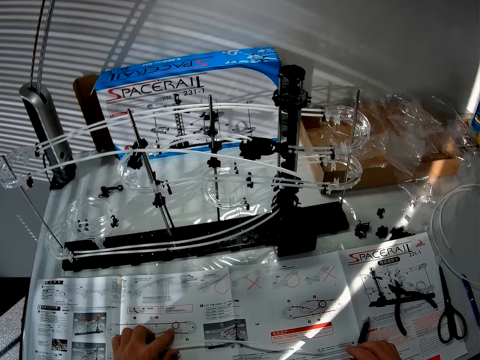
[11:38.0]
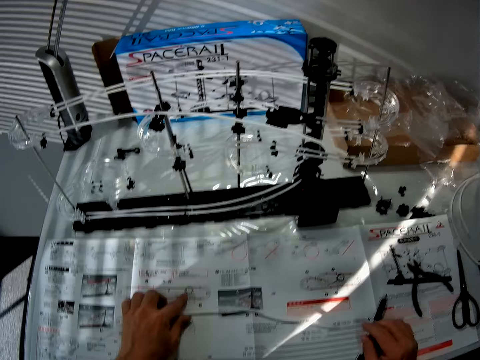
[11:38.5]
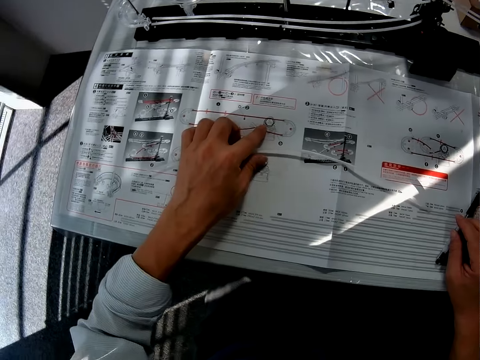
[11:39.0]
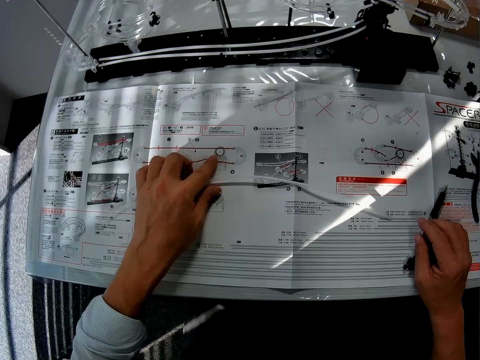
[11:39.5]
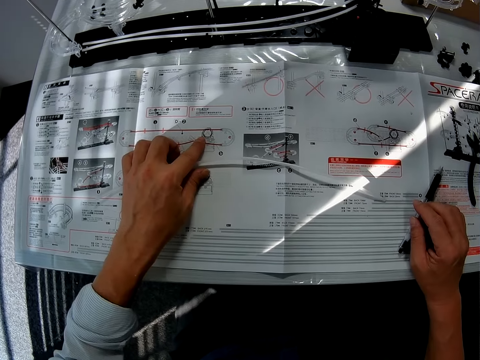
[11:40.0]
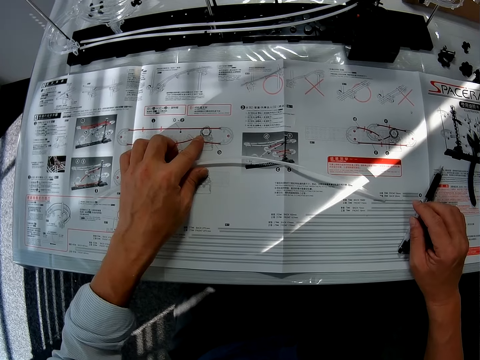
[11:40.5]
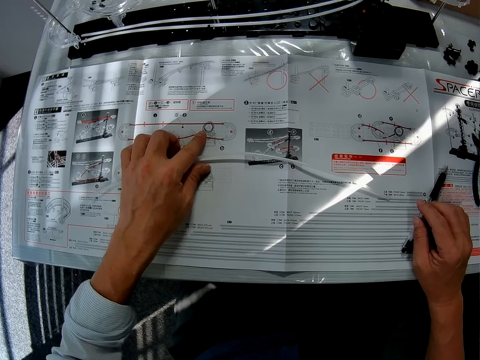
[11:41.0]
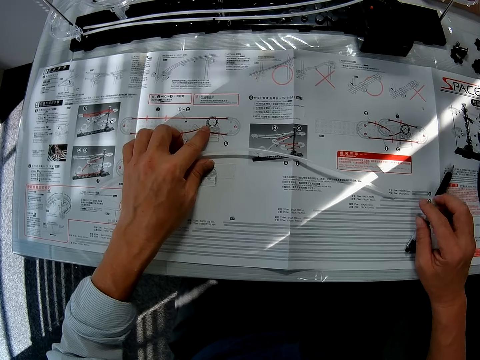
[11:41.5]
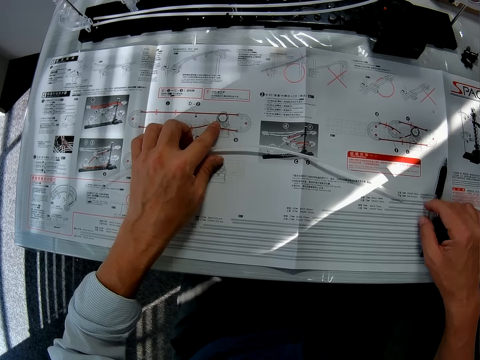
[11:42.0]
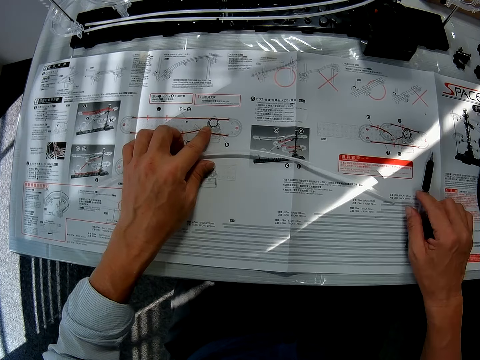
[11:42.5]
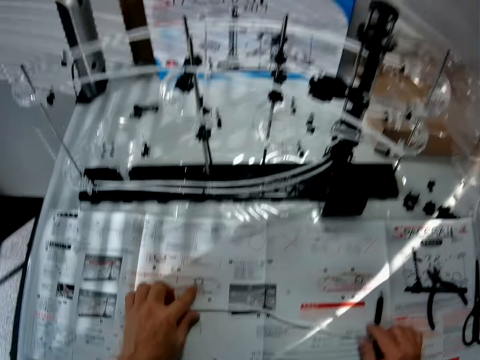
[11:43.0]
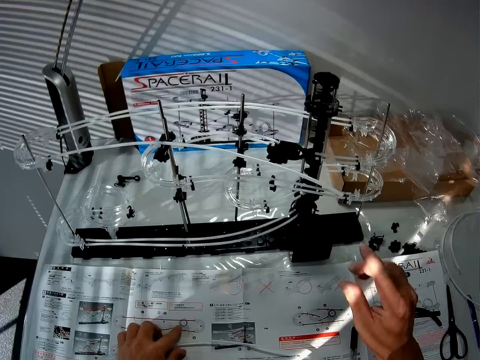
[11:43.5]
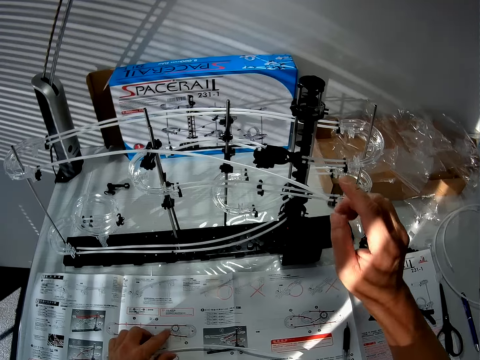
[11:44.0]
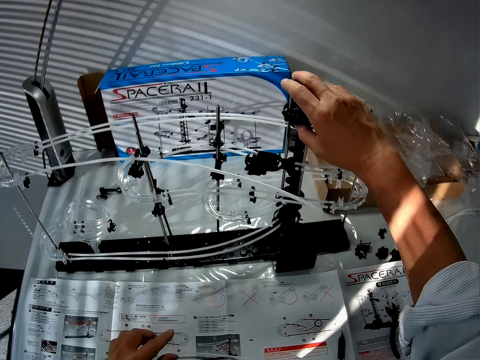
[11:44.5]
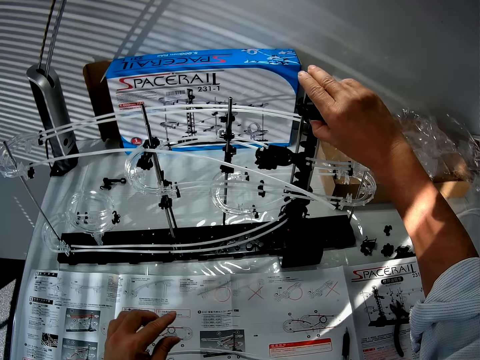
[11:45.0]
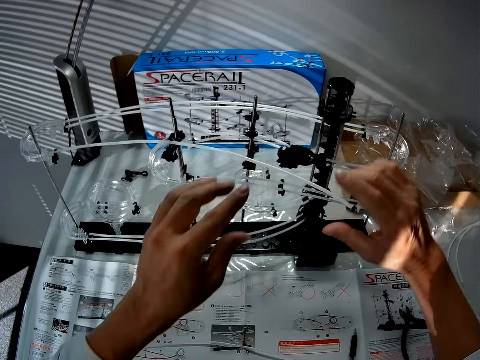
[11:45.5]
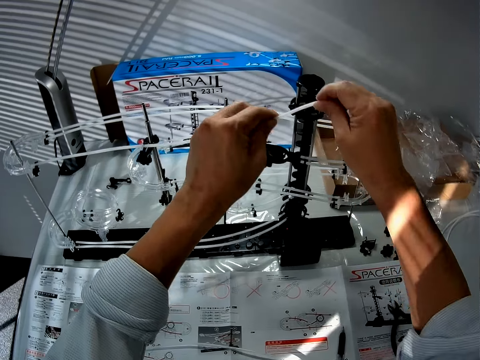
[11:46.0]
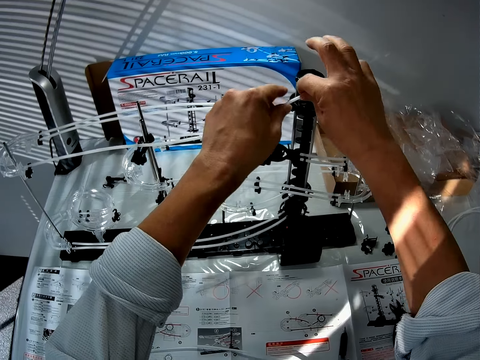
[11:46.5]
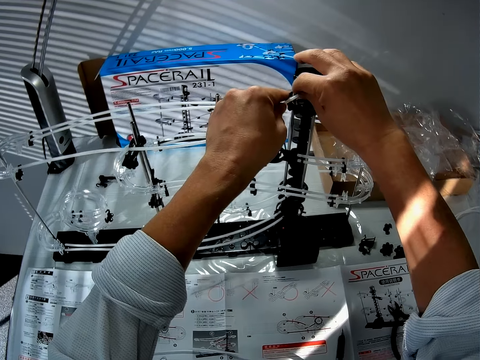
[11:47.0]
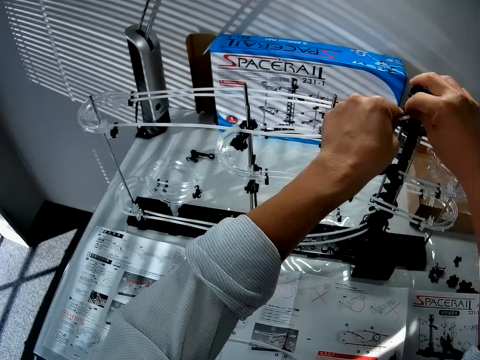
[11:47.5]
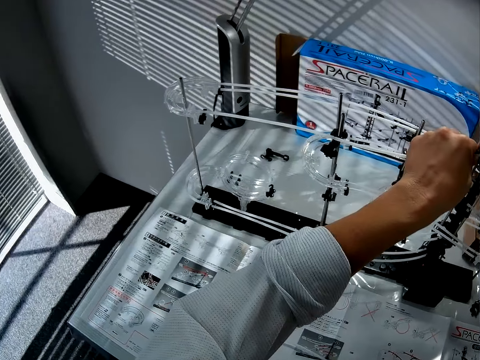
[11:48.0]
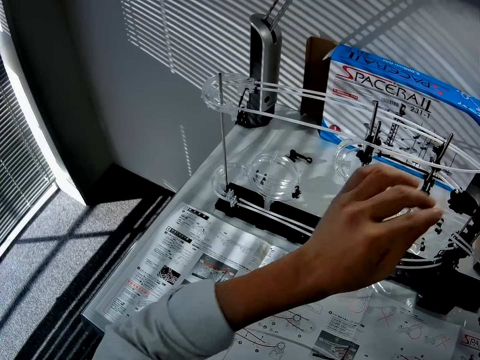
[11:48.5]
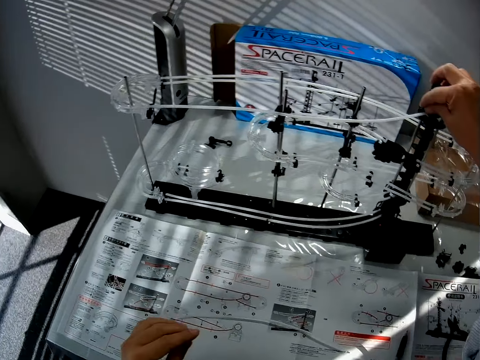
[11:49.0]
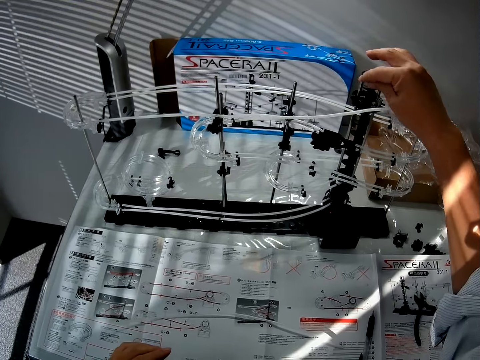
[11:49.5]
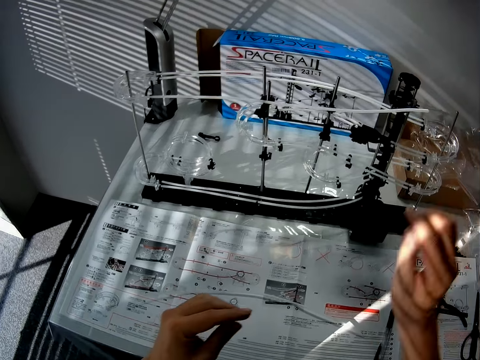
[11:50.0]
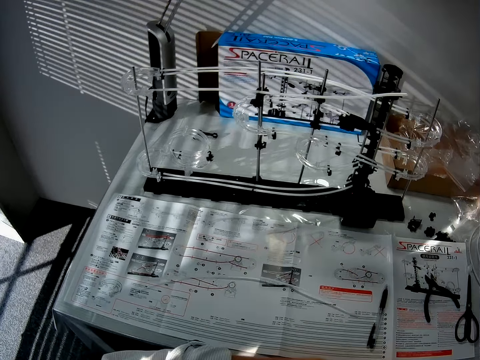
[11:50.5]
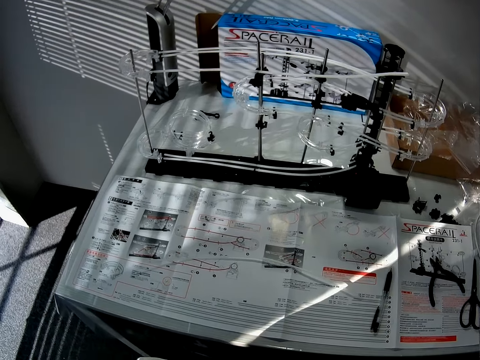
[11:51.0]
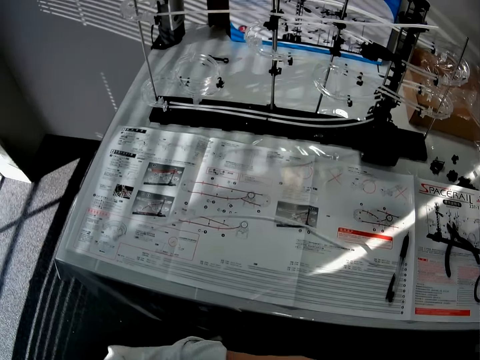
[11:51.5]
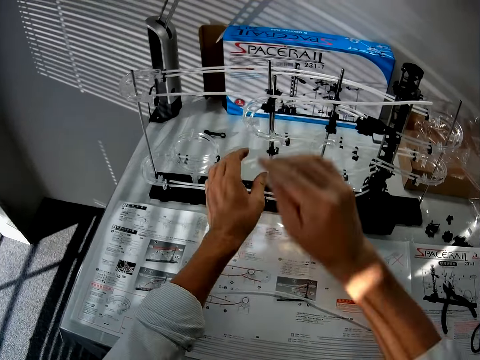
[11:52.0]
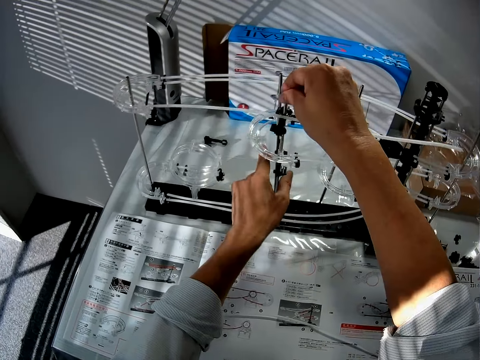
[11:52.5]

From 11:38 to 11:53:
The camera wearer adjusts the fork part. They touch the space rail. They attach the standard rail with the fork part.

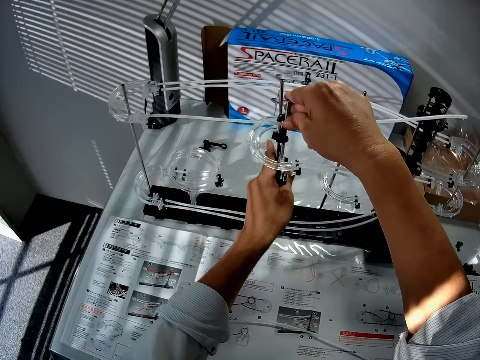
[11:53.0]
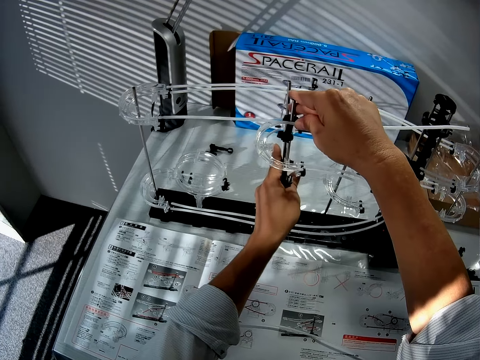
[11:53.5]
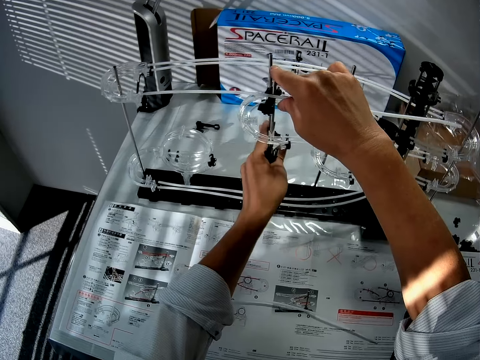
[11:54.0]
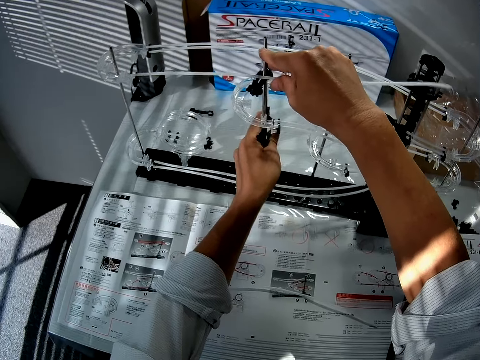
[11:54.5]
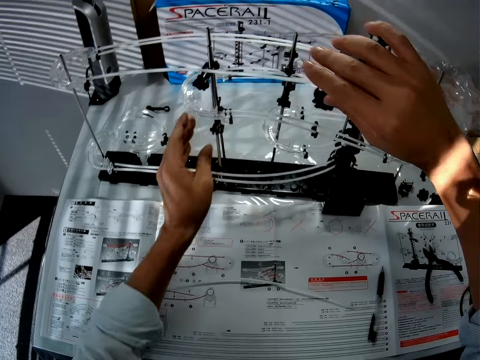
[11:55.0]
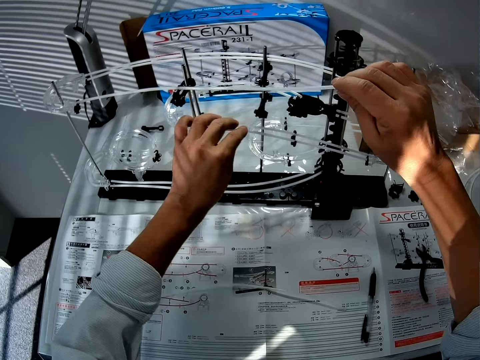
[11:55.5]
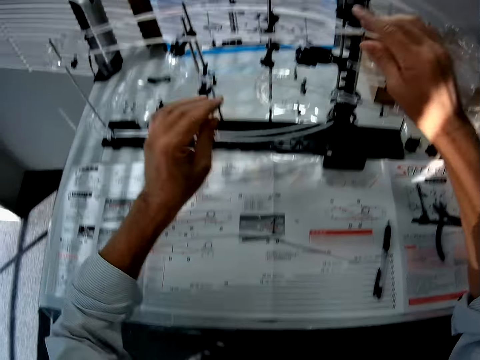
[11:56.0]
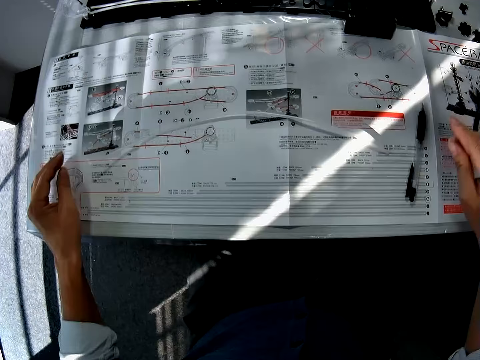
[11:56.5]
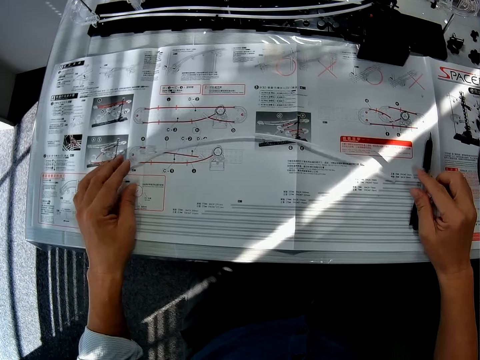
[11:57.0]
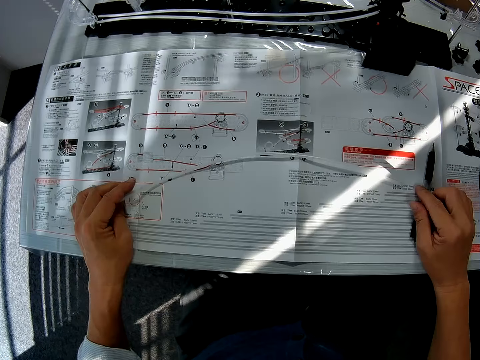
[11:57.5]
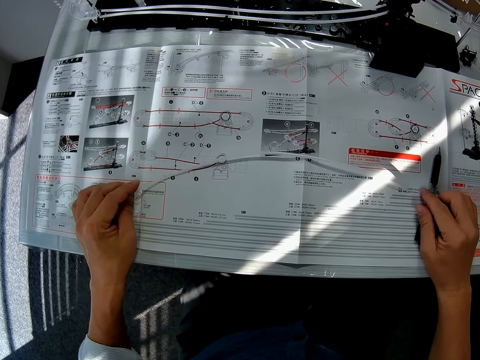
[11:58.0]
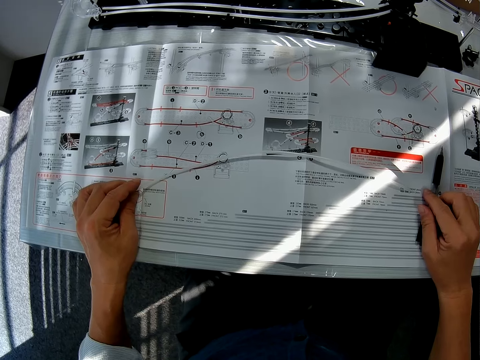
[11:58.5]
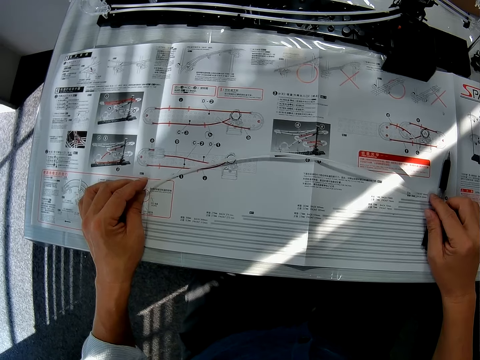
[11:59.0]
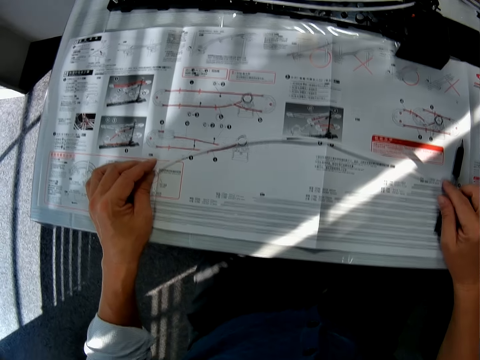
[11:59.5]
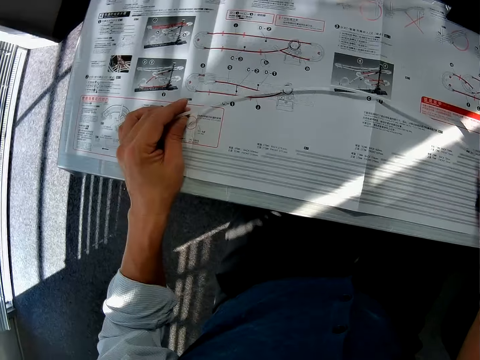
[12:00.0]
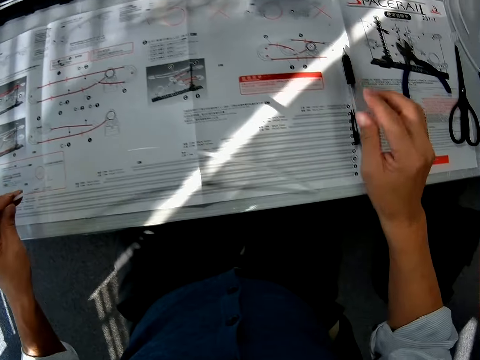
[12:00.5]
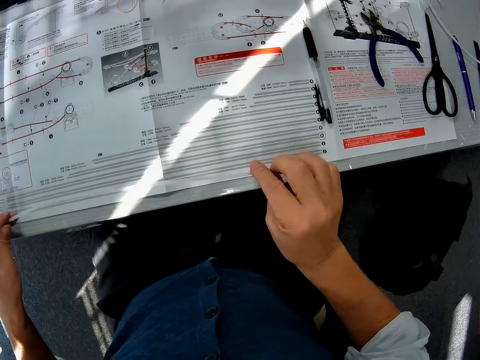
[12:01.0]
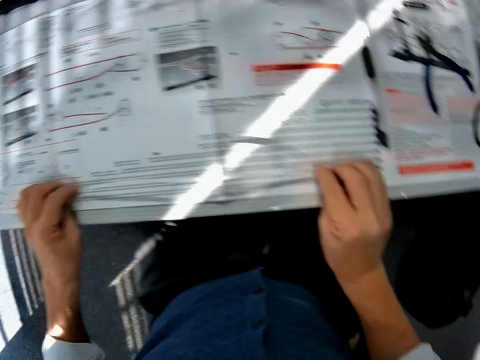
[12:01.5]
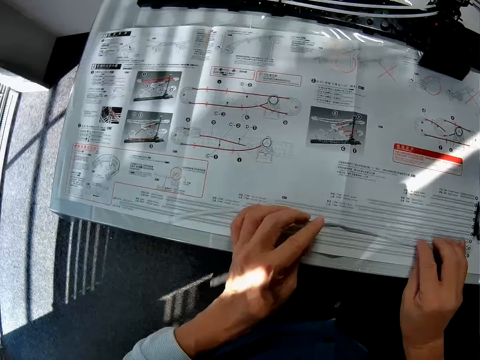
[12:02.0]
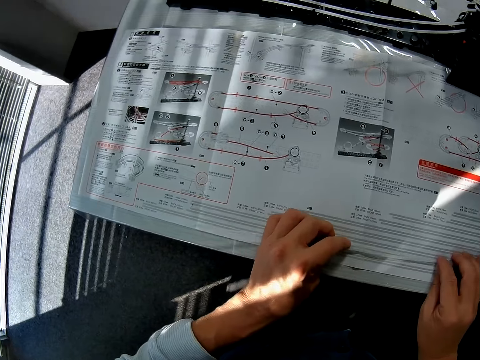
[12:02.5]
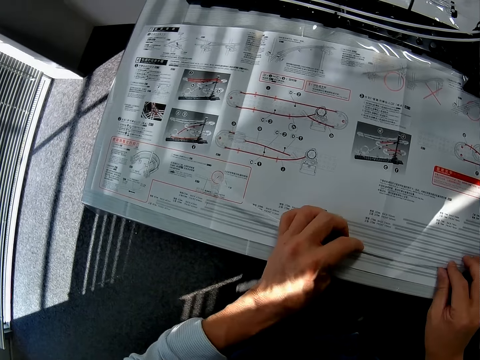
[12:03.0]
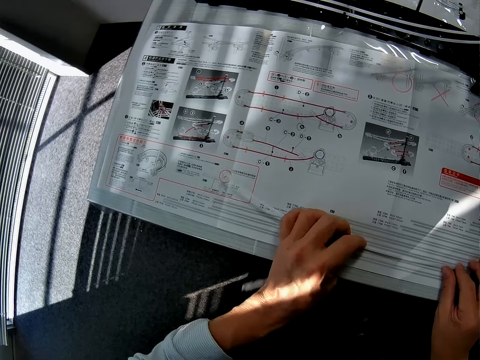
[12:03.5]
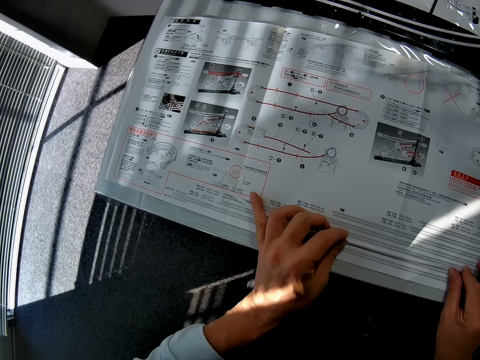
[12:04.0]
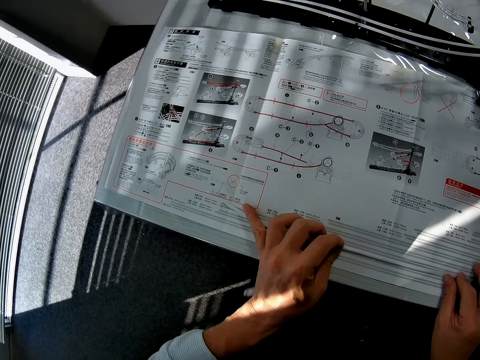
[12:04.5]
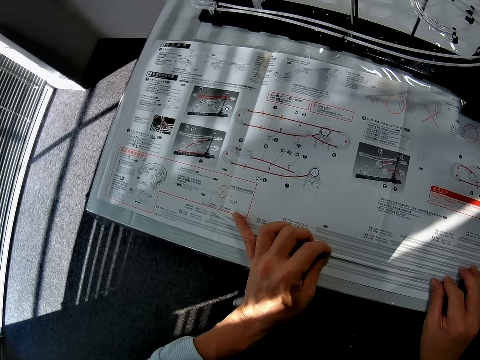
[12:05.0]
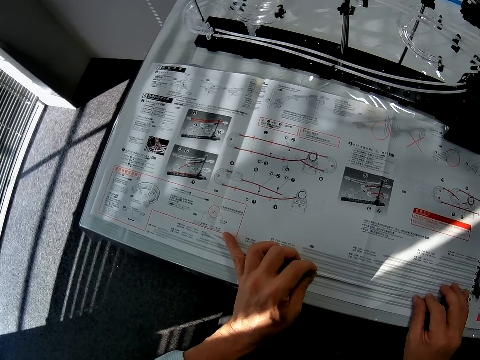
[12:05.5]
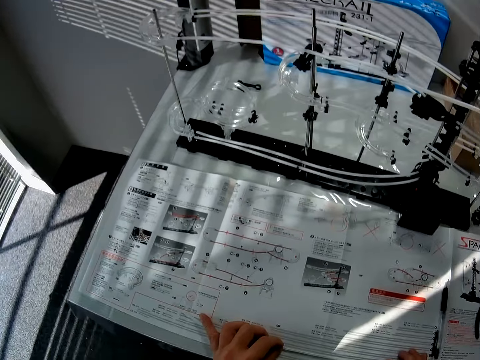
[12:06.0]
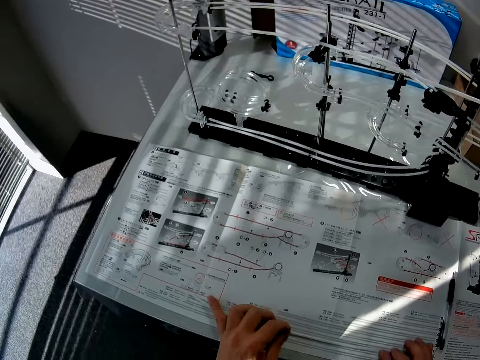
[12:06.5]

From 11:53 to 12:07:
The camera wearer measures the standard rail on the manual.
